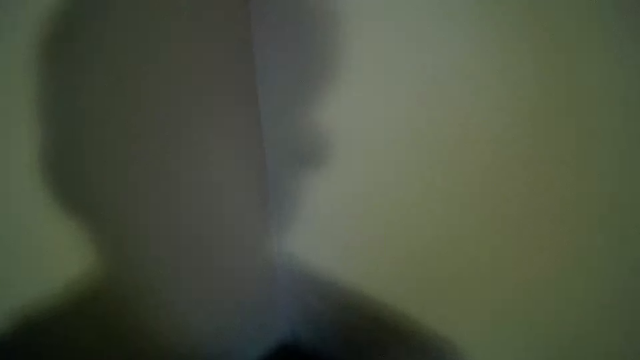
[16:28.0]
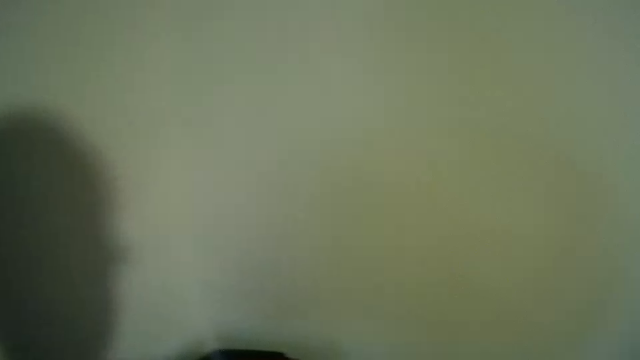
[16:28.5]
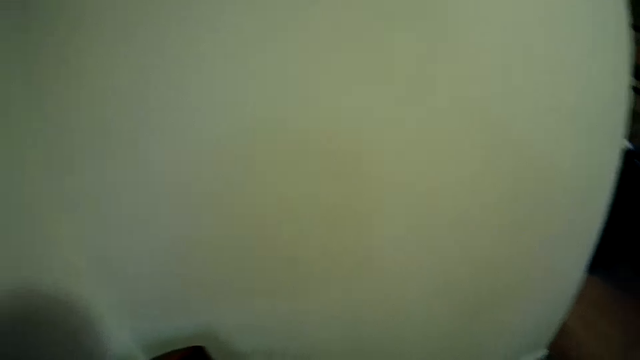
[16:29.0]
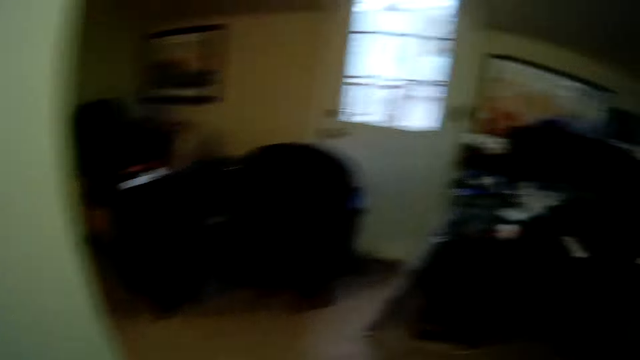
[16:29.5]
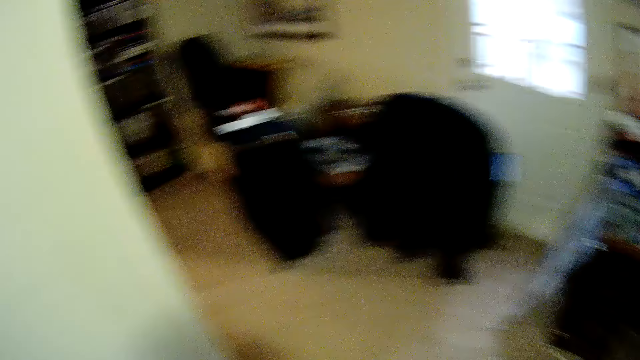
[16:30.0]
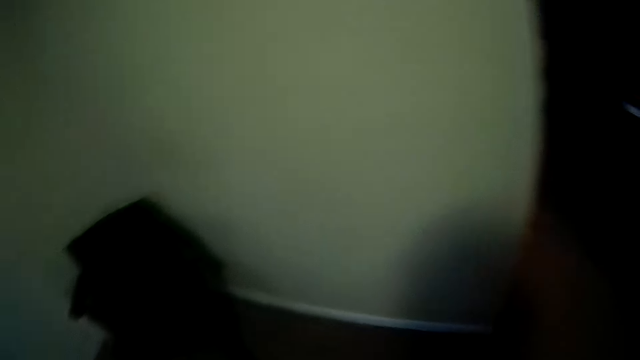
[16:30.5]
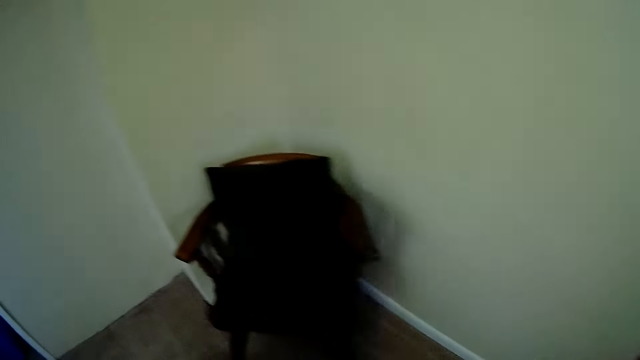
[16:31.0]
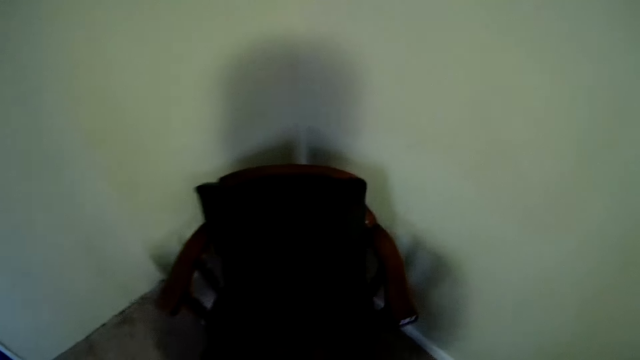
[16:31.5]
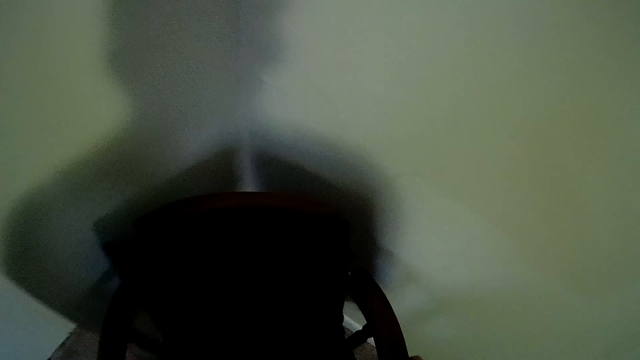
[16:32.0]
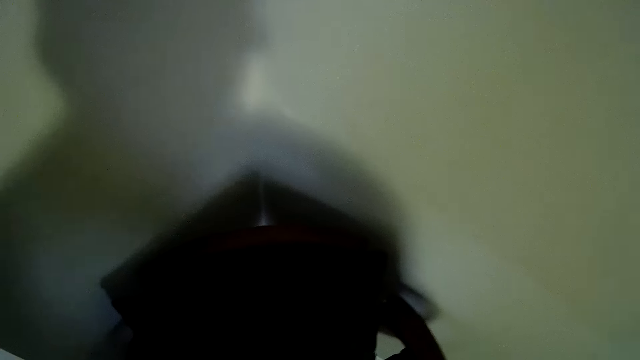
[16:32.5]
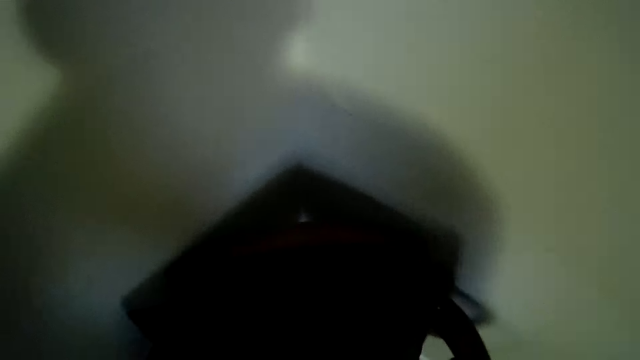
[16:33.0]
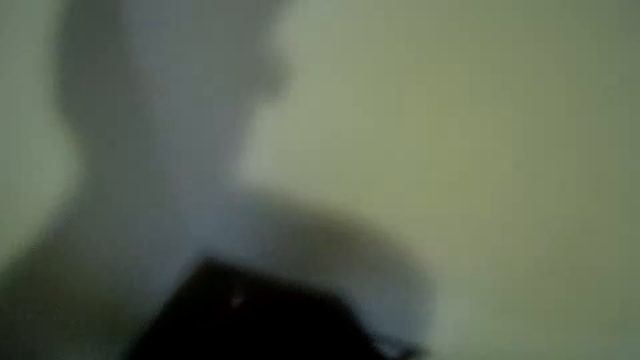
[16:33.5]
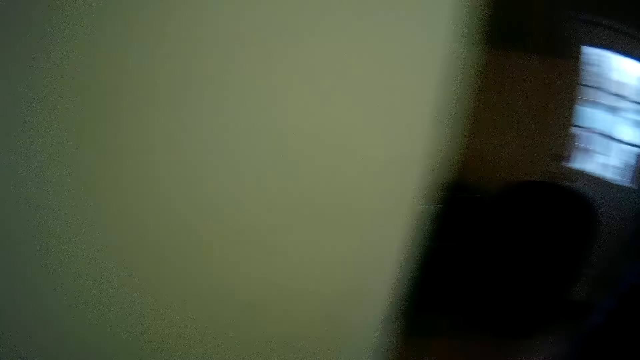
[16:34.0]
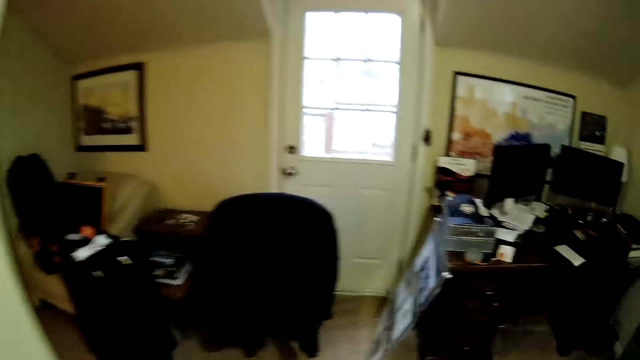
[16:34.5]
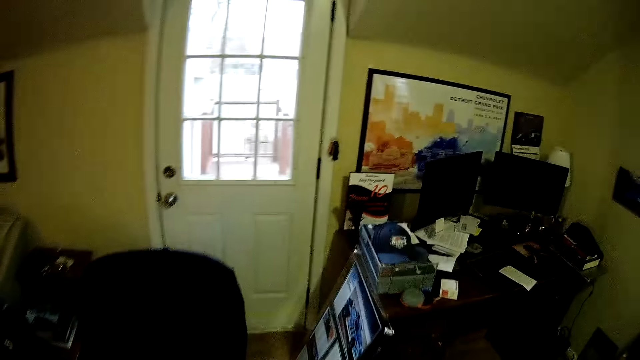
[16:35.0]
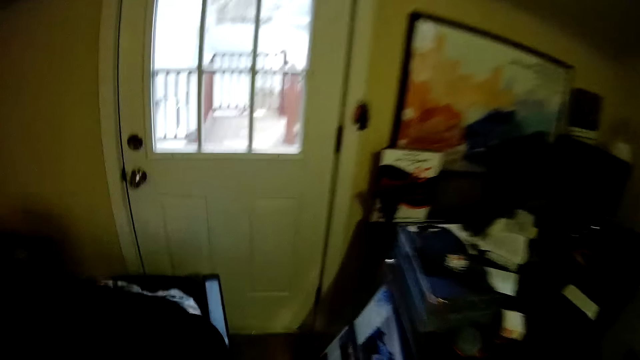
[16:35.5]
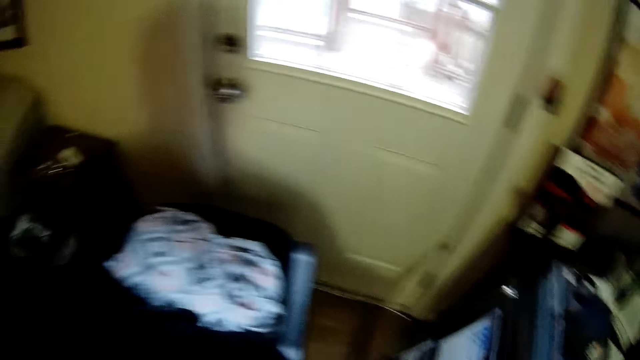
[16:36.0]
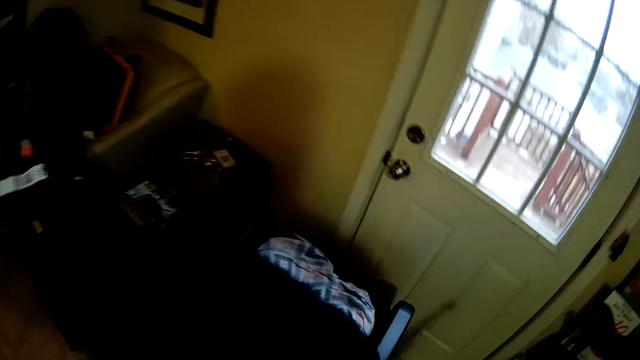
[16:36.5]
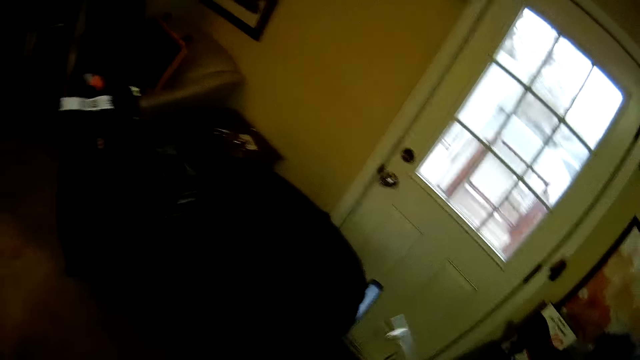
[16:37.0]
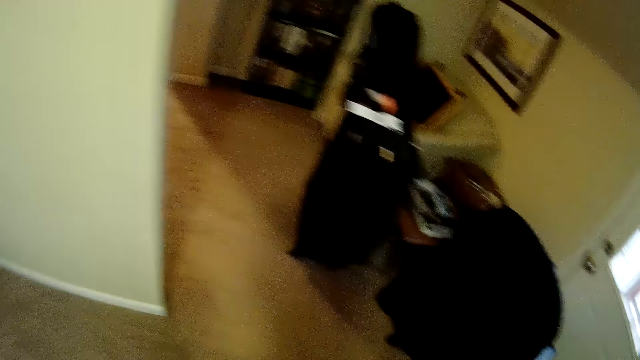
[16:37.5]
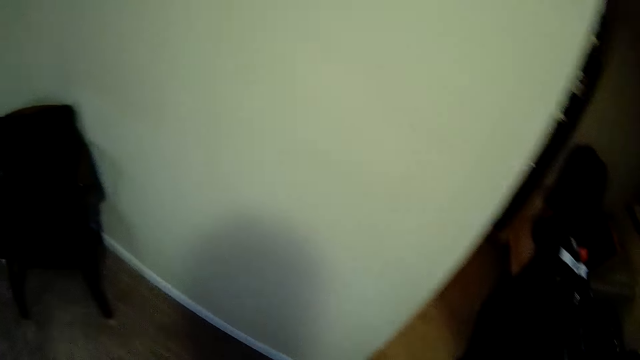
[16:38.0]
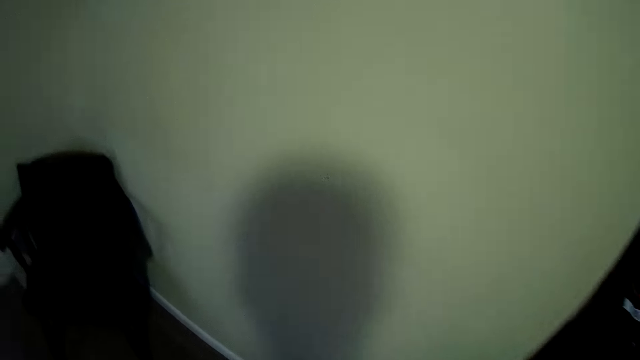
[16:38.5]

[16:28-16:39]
The camera wearer stares at the wall, turns around, and walks in a room. They hold a seat. They align a chair on the floor. They walk in a room.

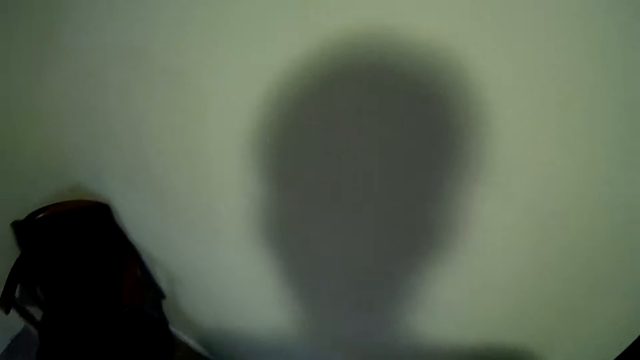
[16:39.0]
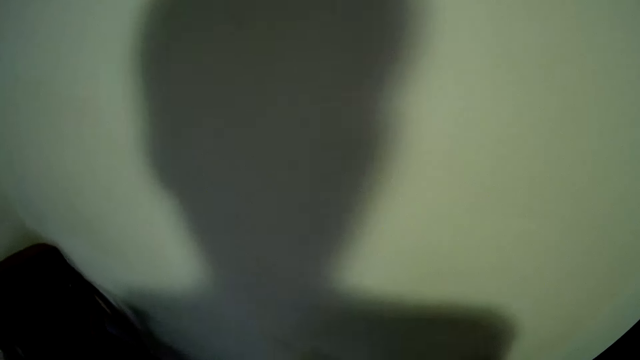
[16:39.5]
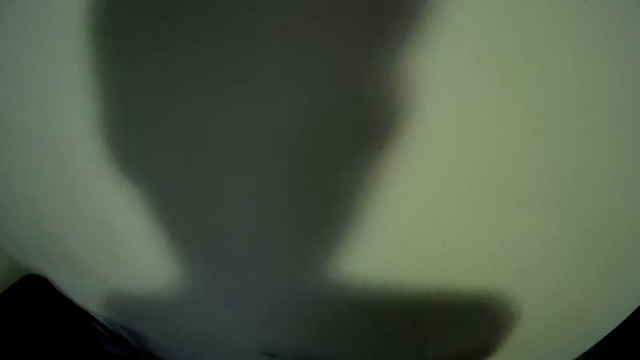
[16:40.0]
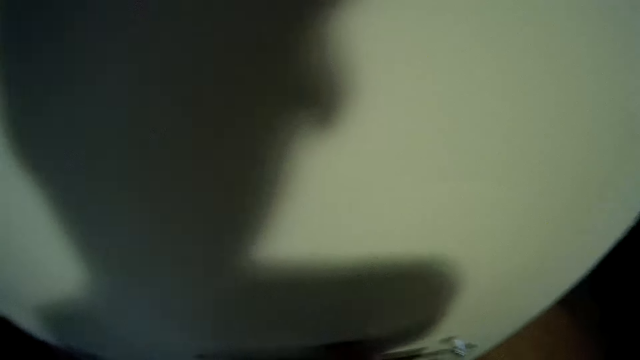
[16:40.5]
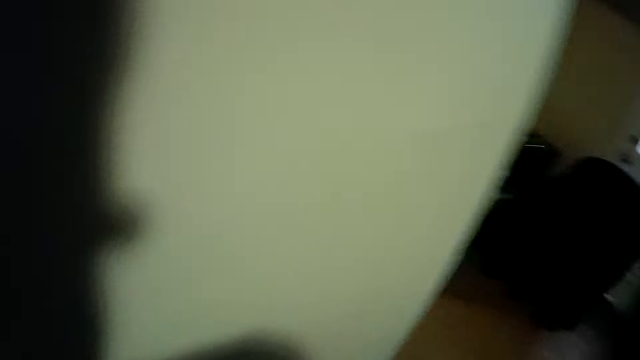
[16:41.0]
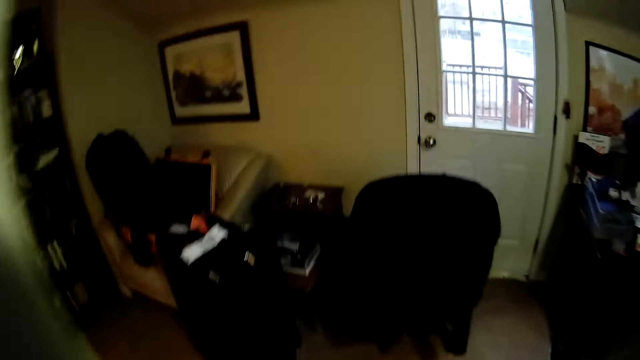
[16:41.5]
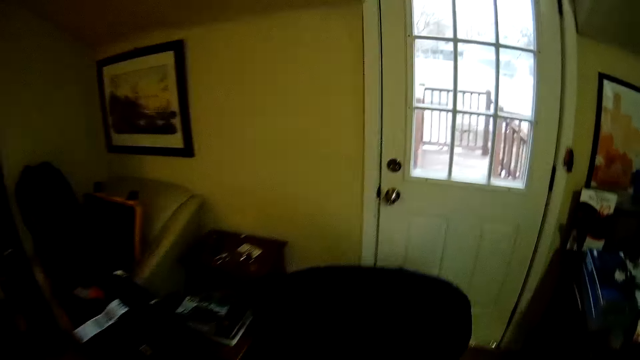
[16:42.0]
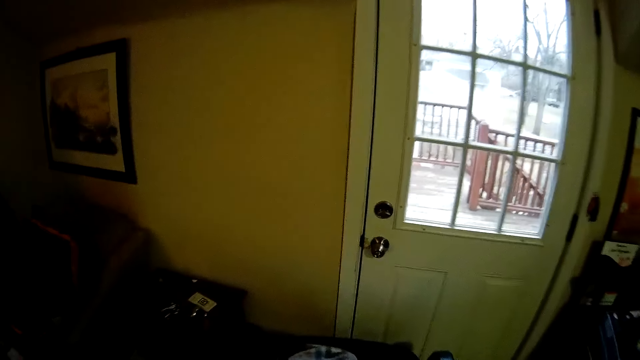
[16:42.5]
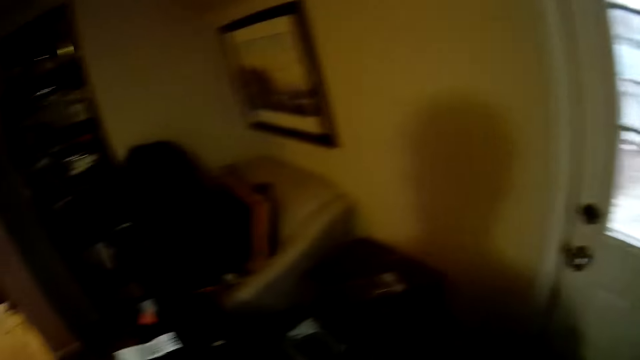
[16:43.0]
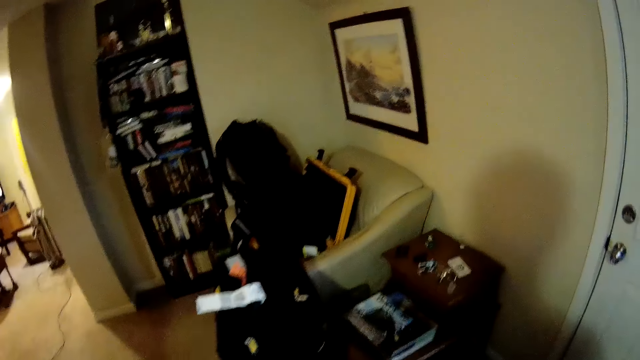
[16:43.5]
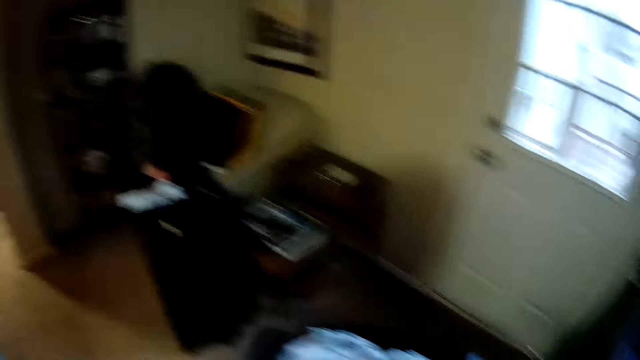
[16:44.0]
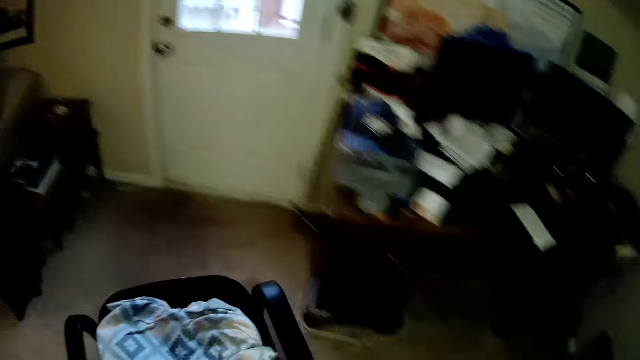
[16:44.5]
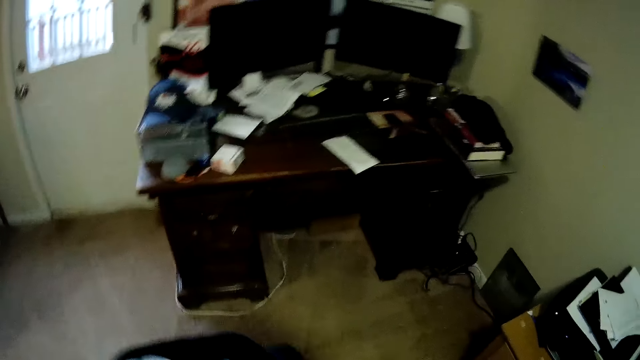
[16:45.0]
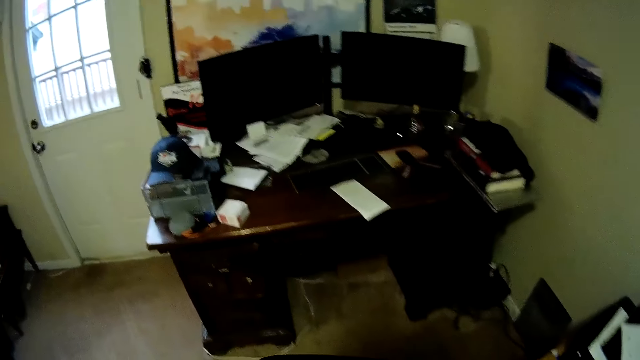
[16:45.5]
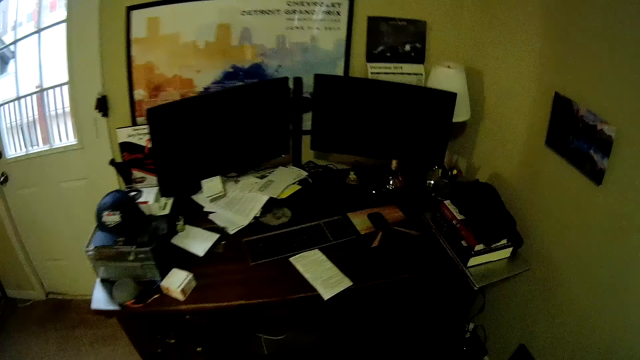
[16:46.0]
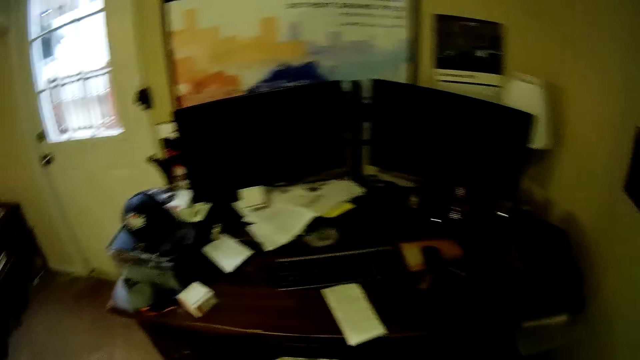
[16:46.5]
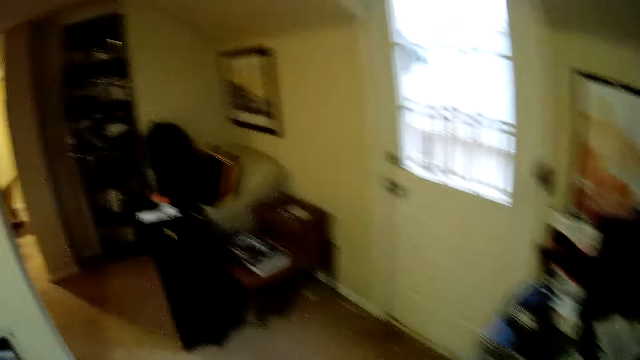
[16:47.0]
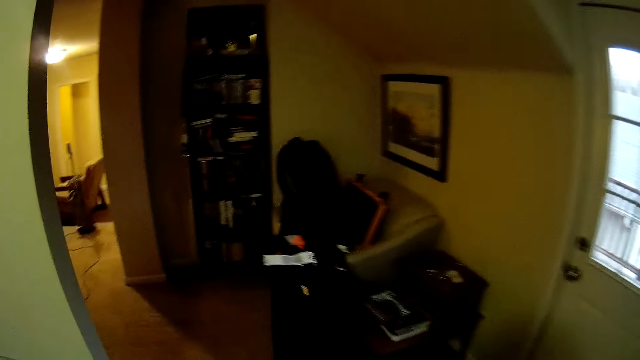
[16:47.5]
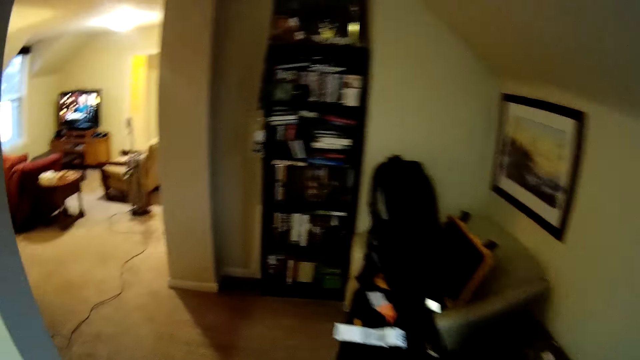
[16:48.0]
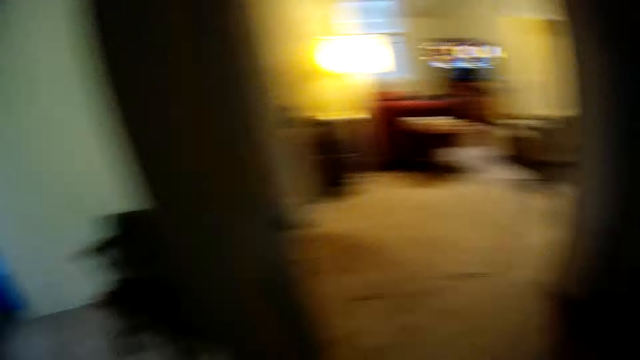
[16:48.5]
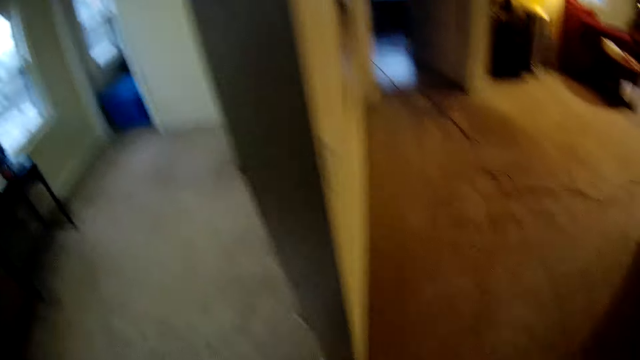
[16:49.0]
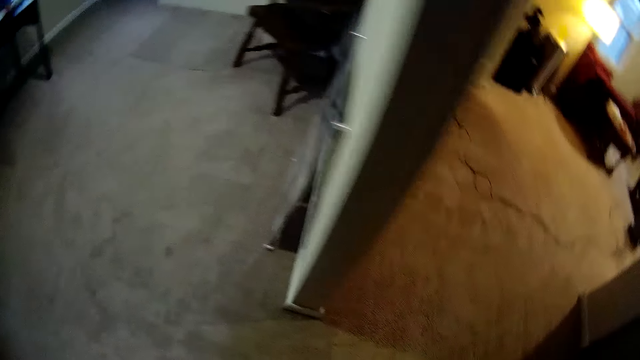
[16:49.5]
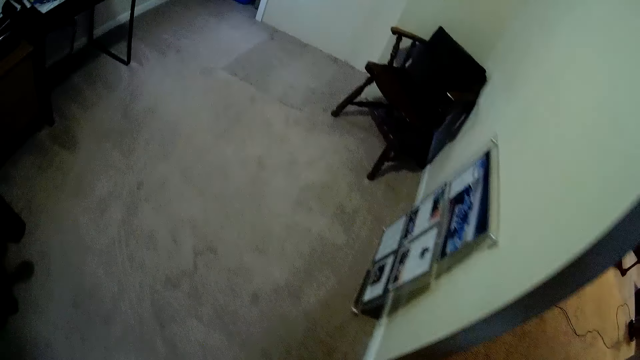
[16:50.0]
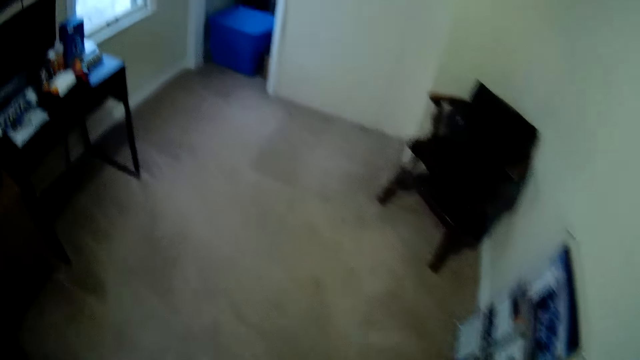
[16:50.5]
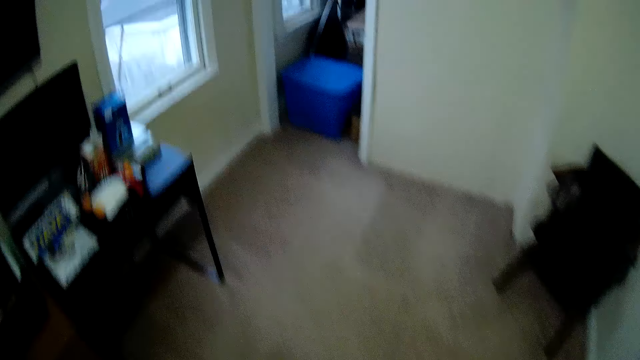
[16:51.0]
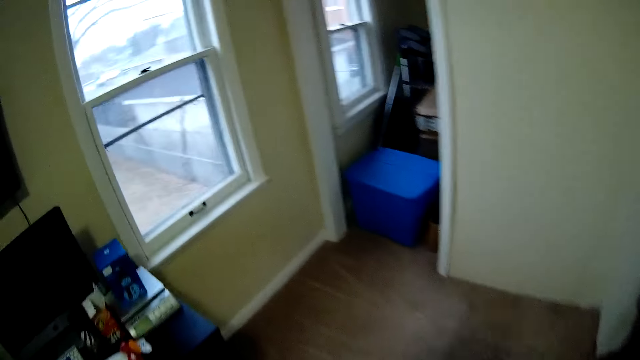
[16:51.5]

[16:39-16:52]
The camera wearer moves around. They drag a chair on the floor. They insert the chair in a table. They walk in a room.
